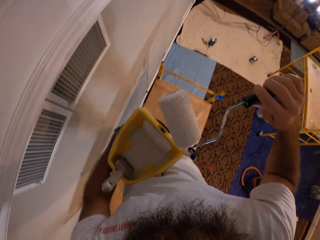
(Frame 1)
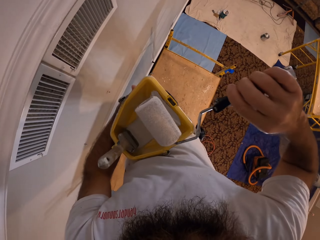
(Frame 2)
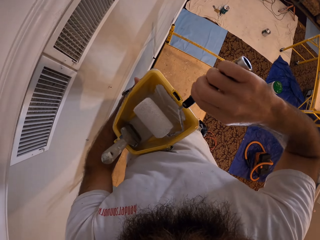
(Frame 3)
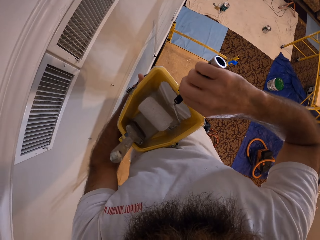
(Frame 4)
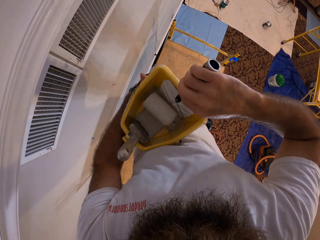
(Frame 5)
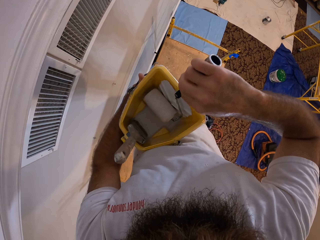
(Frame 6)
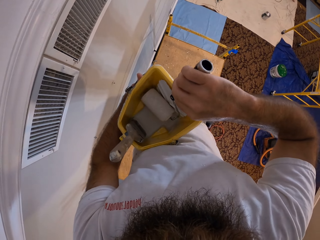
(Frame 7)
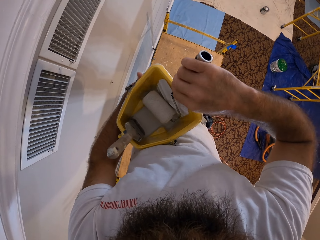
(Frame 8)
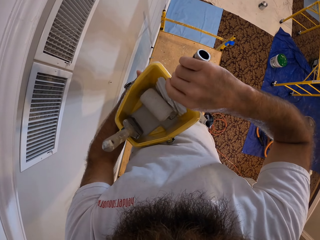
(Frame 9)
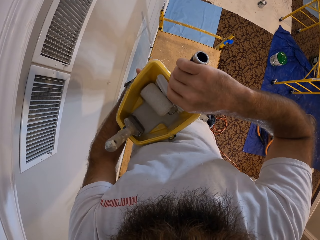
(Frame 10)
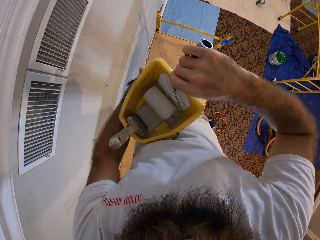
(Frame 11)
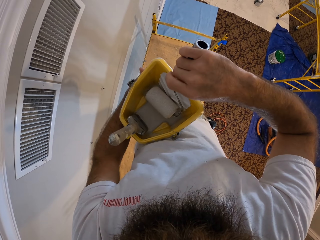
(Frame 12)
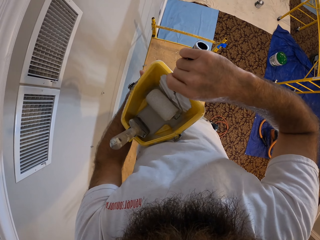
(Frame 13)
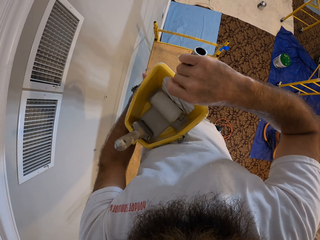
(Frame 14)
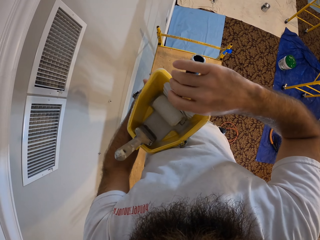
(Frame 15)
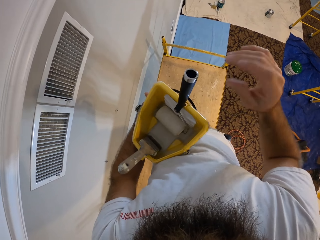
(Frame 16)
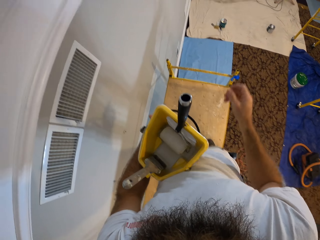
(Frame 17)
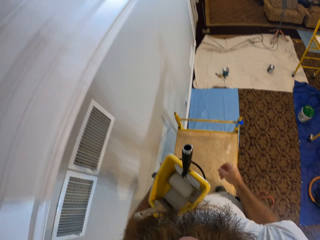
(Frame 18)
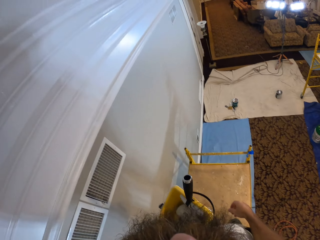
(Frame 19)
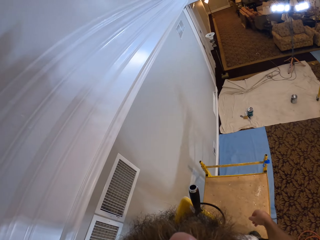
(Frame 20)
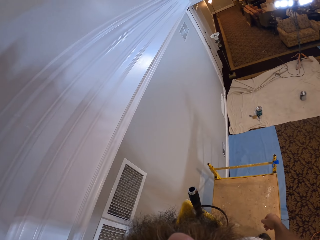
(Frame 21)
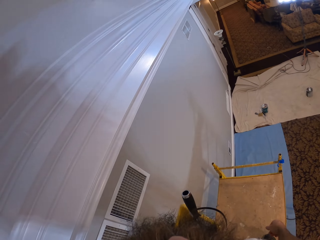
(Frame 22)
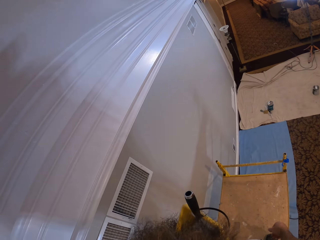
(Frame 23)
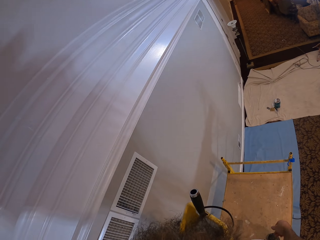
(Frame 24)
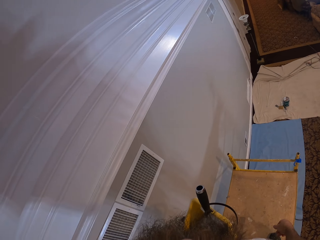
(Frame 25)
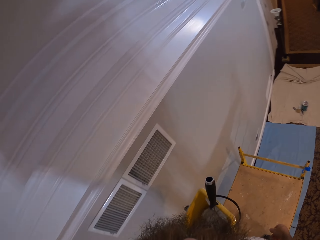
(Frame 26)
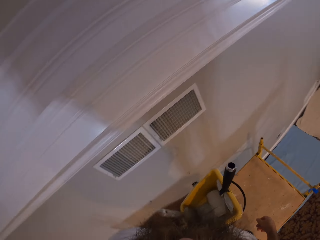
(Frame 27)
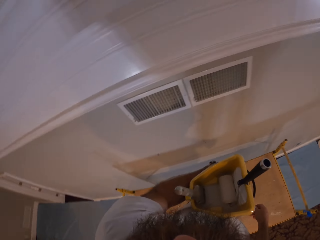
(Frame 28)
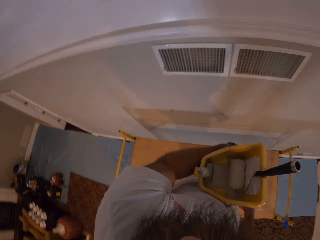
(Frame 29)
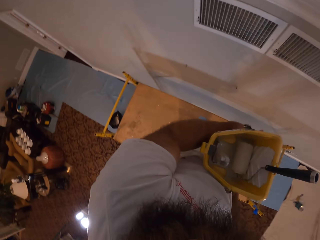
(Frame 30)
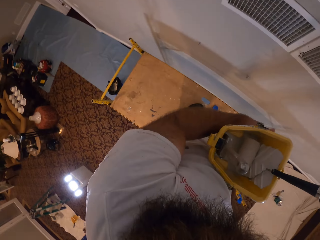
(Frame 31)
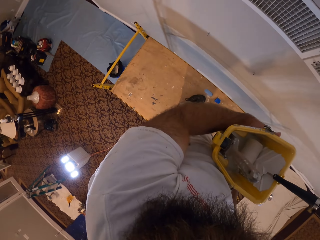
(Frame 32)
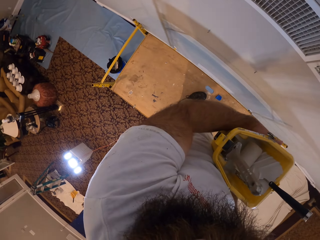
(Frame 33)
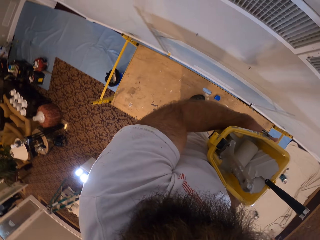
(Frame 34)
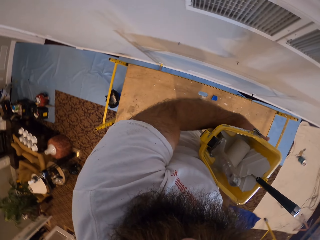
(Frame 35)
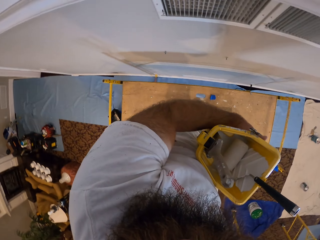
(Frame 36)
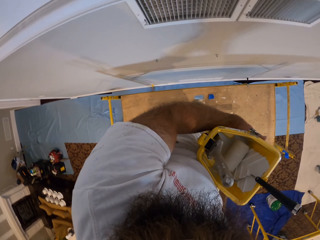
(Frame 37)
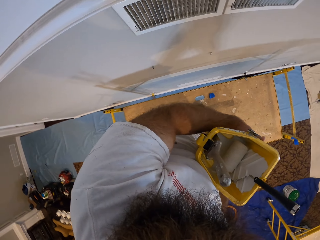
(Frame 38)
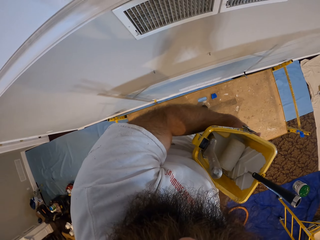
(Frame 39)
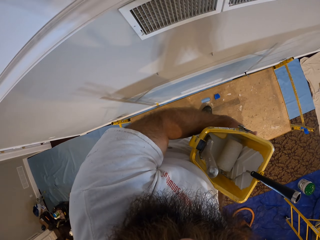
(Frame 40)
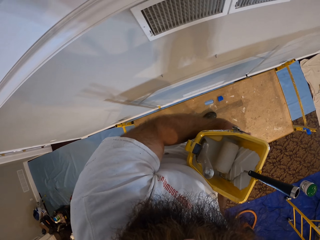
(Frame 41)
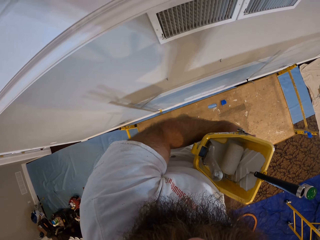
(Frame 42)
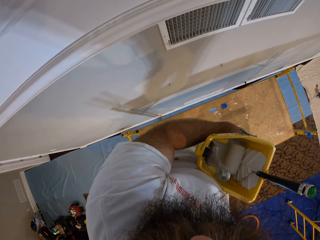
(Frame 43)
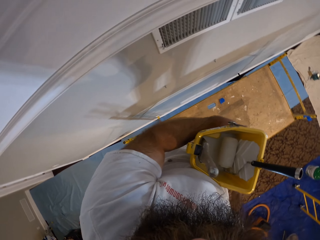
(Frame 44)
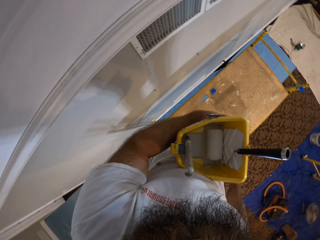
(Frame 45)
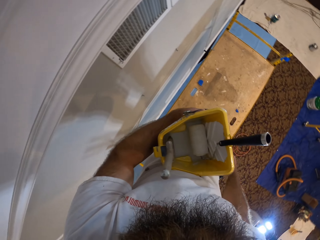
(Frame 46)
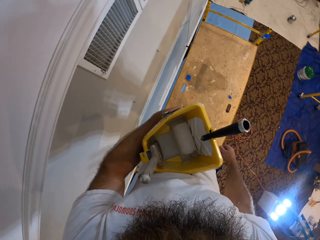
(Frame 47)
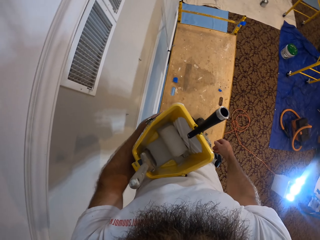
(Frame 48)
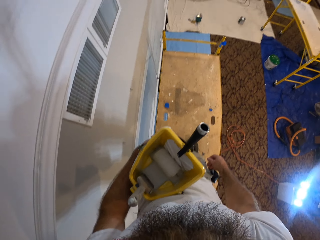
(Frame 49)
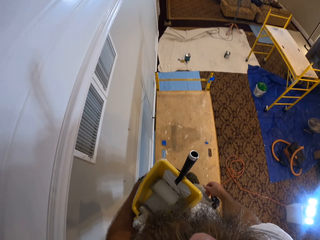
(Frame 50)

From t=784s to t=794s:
The camera wearer dips the paint roller in the bucket. He places the paint roller in the bucket of paint in his left hand with his right hand.

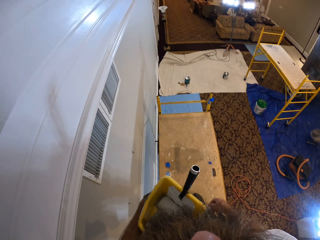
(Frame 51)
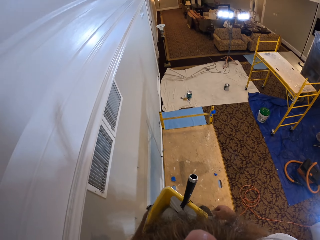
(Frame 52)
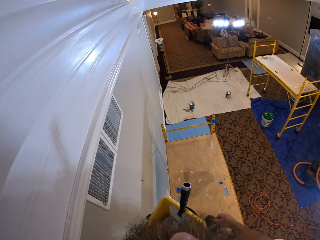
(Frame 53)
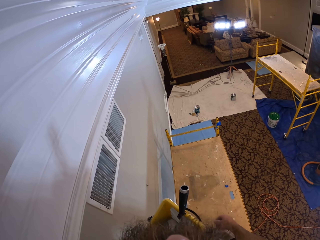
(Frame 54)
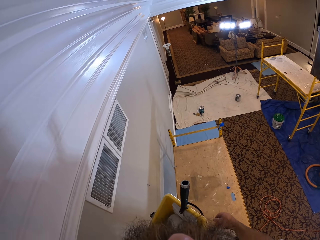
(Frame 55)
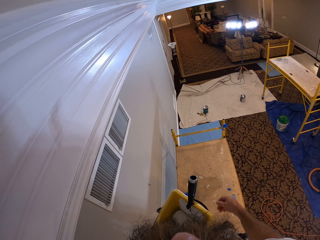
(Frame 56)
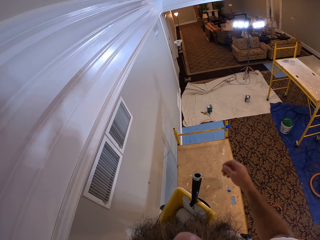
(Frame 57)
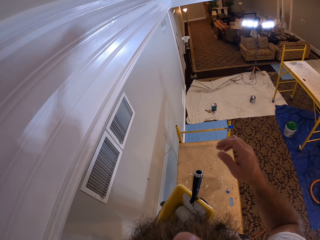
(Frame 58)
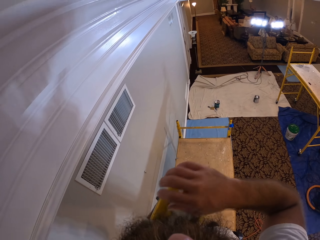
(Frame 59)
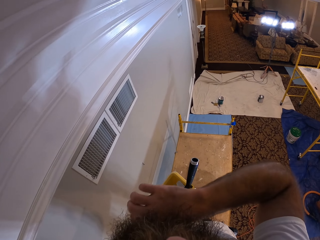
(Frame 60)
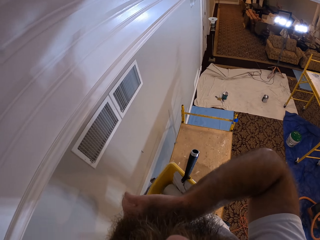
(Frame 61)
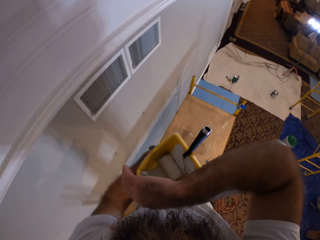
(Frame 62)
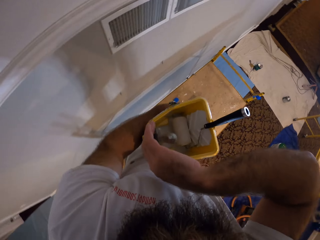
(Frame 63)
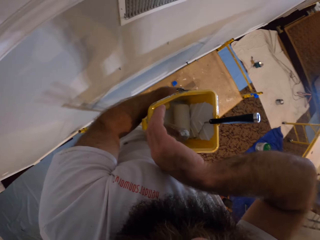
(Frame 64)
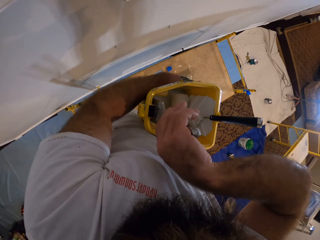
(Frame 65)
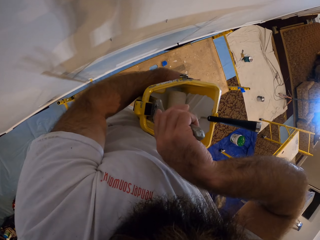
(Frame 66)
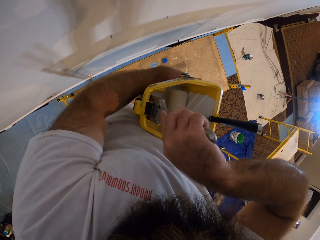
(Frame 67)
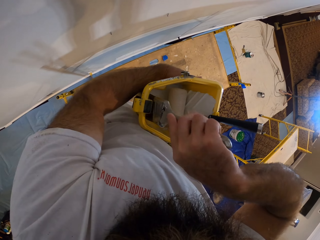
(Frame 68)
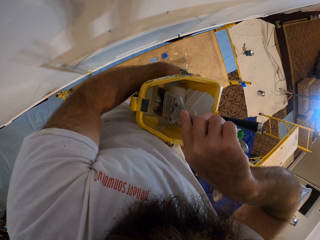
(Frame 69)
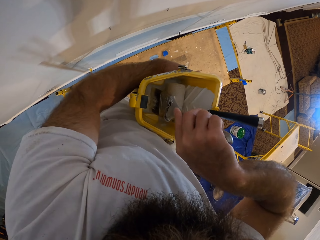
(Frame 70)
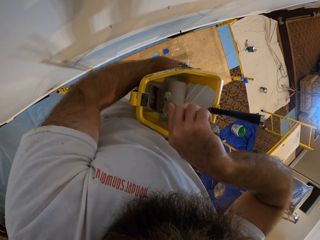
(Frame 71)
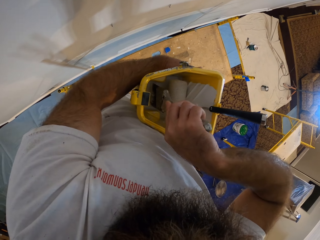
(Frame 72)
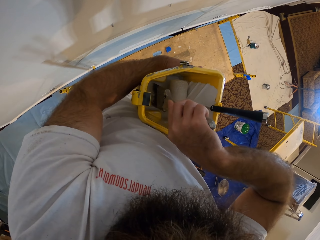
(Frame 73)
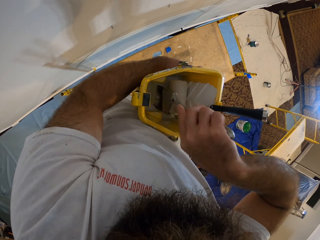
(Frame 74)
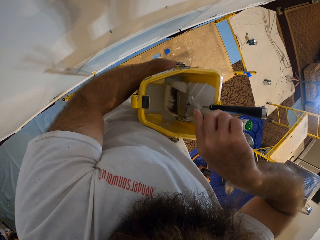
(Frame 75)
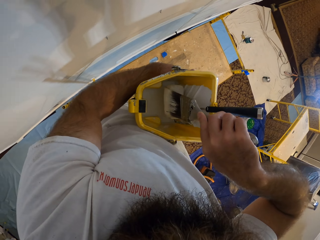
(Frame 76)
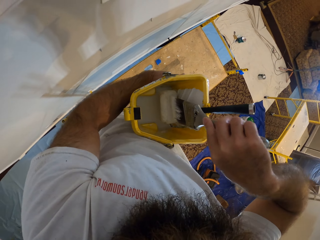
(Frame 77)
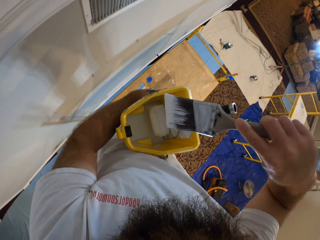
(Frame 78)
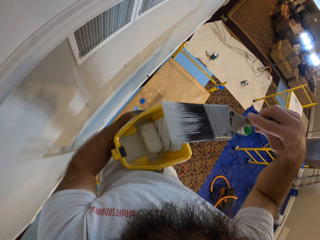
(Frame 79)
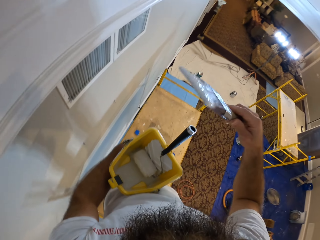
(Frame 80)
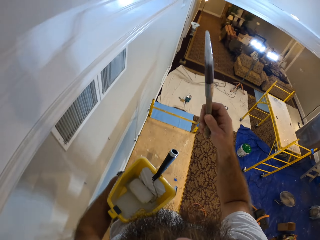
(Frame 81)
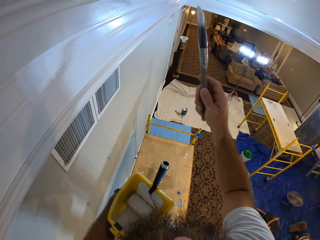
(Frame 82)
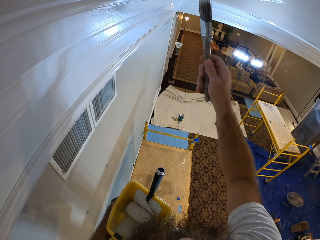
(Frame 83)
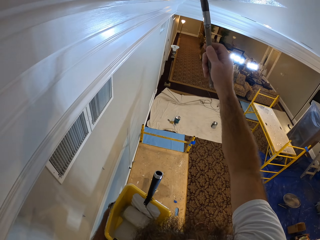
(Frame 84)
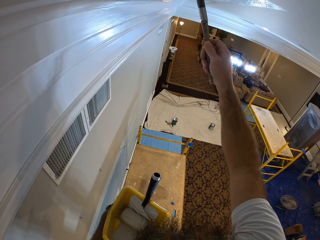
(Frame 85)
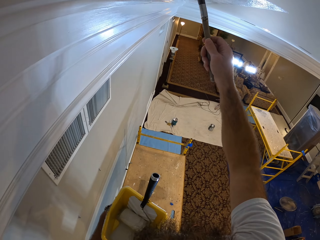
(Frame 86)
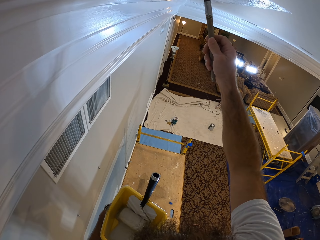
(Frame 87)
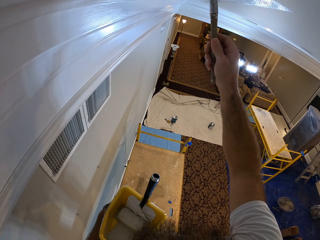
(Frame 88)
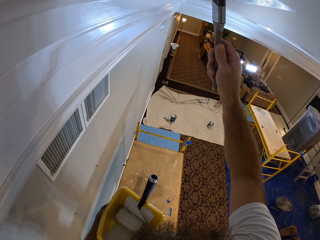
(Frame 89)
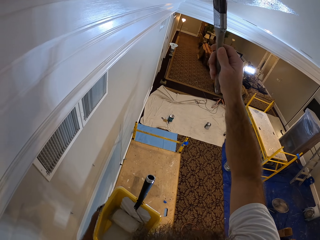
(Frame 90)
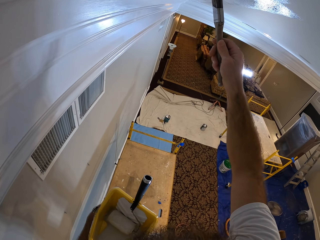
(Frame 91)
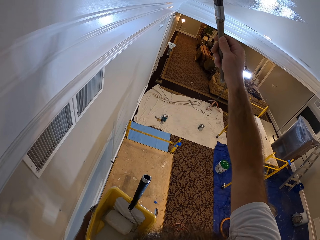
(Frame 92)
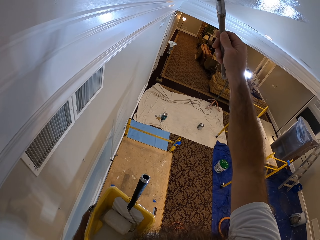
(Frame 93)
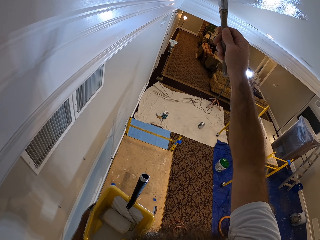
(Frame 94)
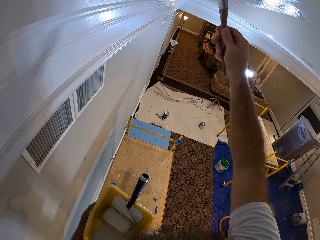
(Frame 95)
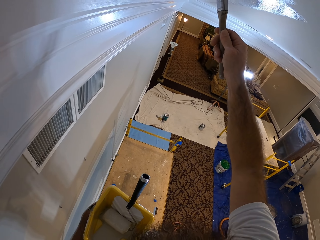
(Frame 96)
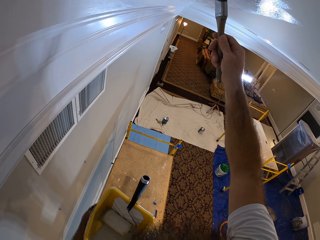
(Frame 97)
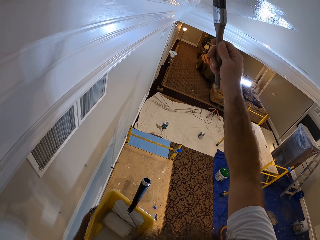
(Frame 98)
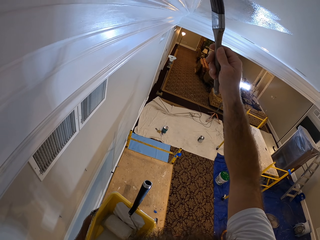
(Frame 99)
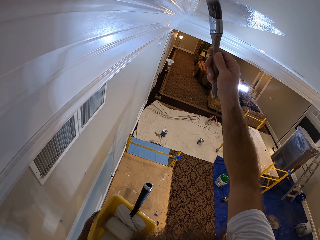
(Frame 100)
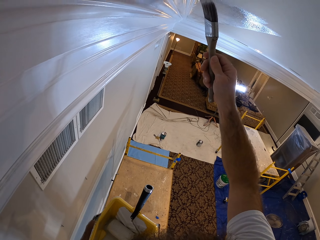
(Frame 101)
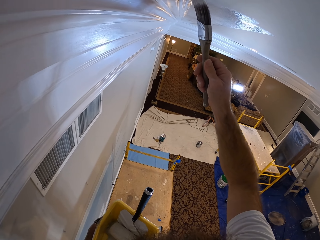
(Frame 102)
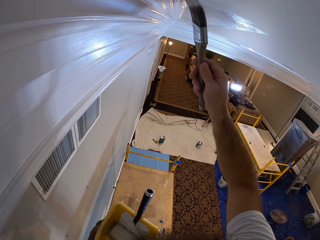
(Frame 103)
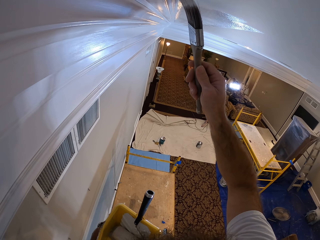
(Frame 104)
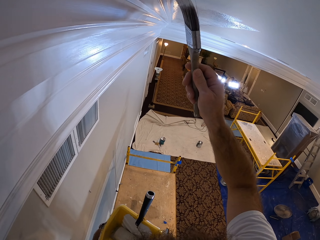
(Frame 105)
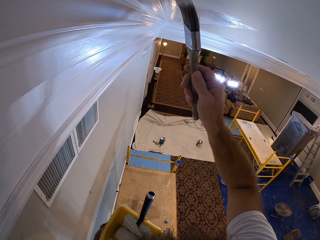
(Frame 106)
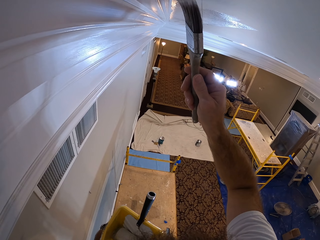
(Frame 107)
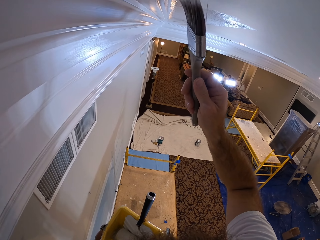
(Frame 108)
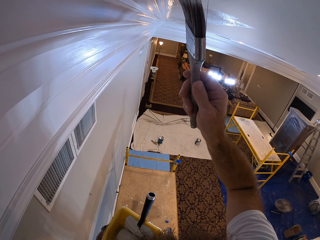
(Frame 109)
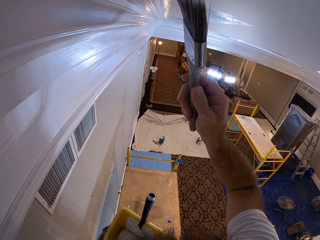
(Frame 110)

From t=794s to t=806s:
The camera wearer looks around the room. He picks up the paint brush in the bucket of paint in his left hand with his right hand. He holds the paint brush. He paints the paint roller in the bucket of paint in his left hand with the paint brush in his right hand. He paints the room ceiling with the paint brush in his right hand.
